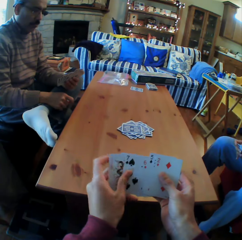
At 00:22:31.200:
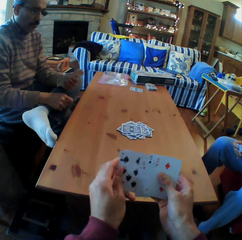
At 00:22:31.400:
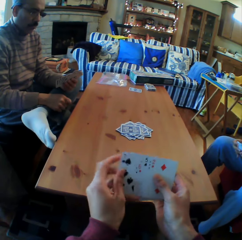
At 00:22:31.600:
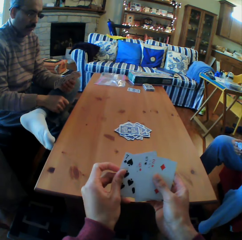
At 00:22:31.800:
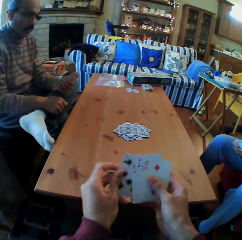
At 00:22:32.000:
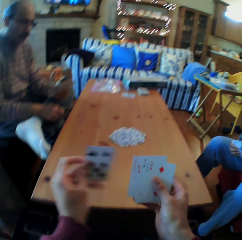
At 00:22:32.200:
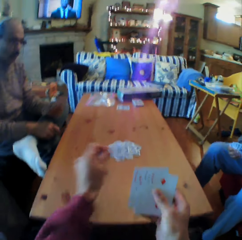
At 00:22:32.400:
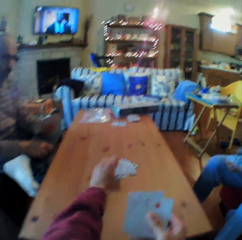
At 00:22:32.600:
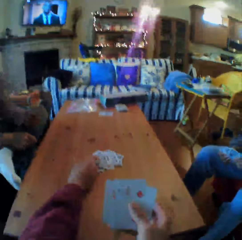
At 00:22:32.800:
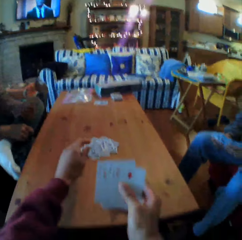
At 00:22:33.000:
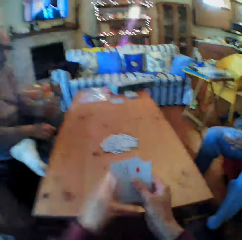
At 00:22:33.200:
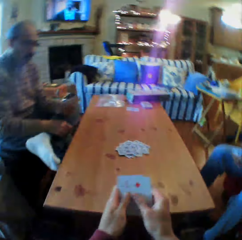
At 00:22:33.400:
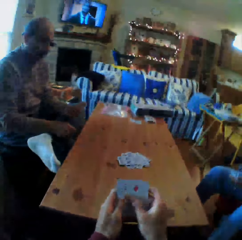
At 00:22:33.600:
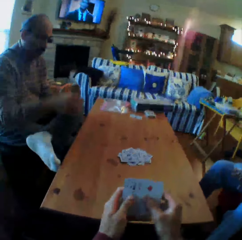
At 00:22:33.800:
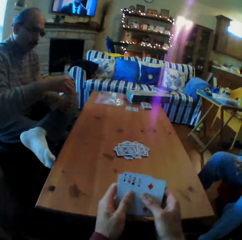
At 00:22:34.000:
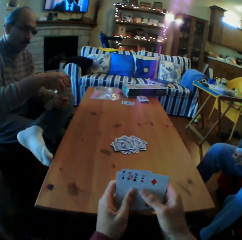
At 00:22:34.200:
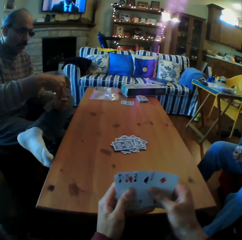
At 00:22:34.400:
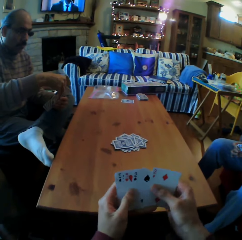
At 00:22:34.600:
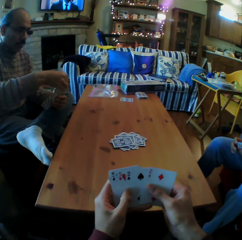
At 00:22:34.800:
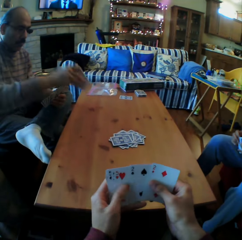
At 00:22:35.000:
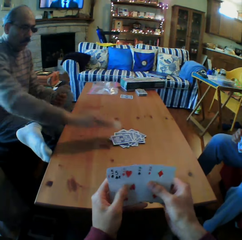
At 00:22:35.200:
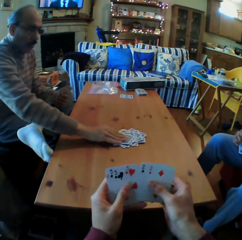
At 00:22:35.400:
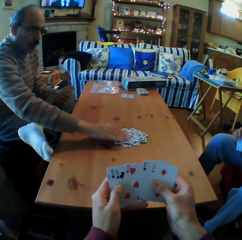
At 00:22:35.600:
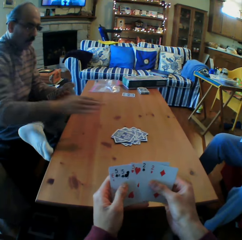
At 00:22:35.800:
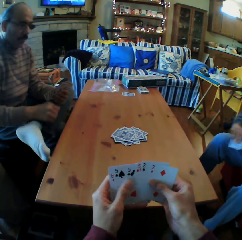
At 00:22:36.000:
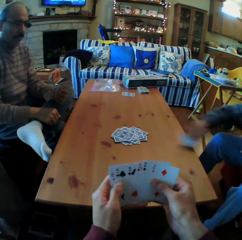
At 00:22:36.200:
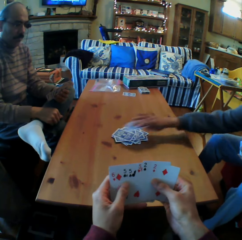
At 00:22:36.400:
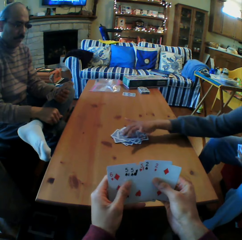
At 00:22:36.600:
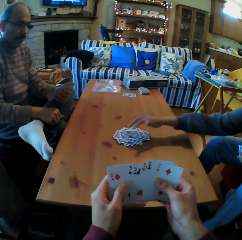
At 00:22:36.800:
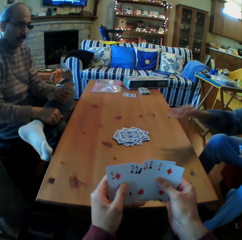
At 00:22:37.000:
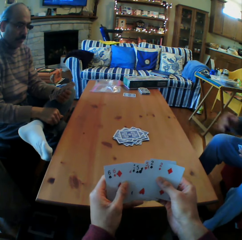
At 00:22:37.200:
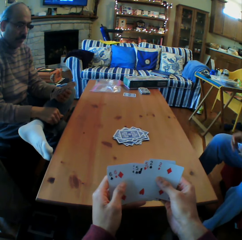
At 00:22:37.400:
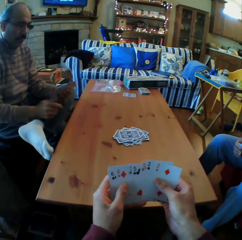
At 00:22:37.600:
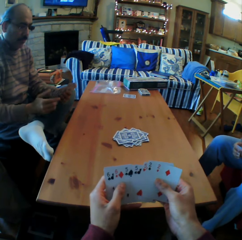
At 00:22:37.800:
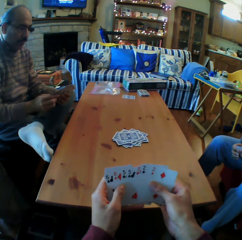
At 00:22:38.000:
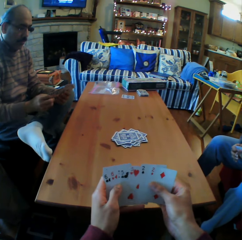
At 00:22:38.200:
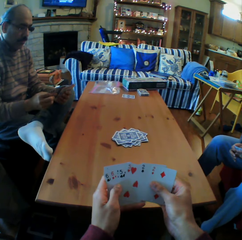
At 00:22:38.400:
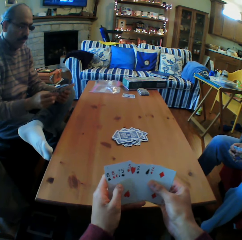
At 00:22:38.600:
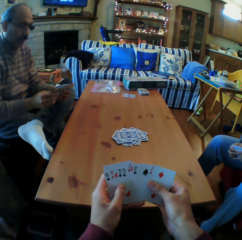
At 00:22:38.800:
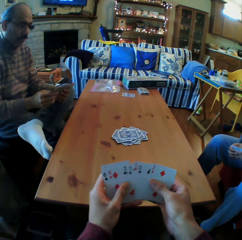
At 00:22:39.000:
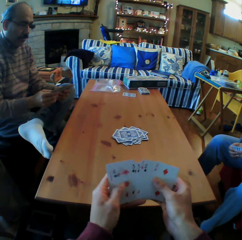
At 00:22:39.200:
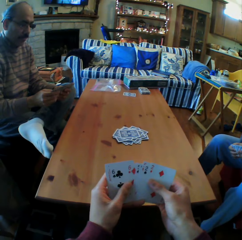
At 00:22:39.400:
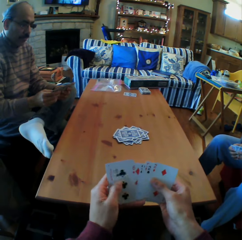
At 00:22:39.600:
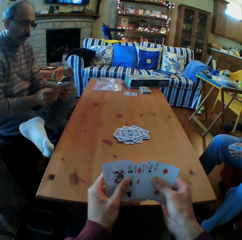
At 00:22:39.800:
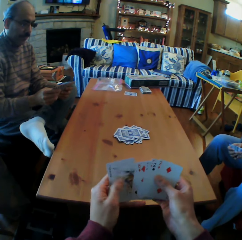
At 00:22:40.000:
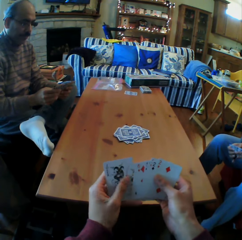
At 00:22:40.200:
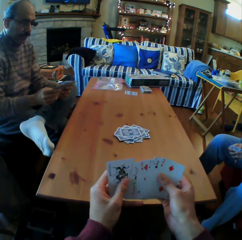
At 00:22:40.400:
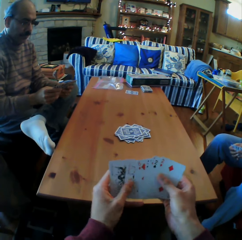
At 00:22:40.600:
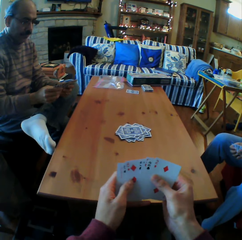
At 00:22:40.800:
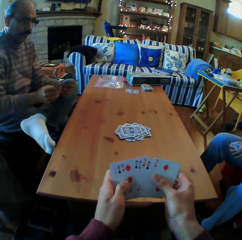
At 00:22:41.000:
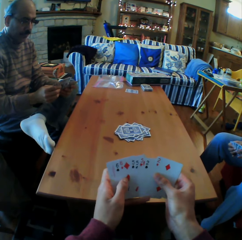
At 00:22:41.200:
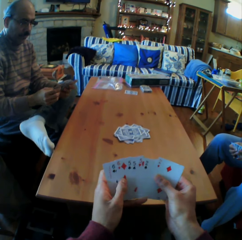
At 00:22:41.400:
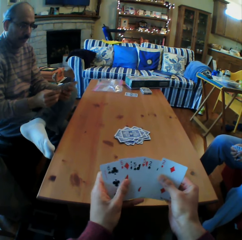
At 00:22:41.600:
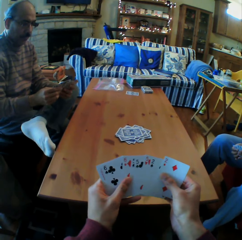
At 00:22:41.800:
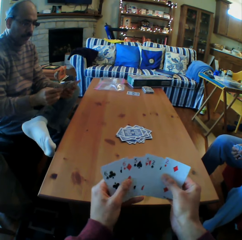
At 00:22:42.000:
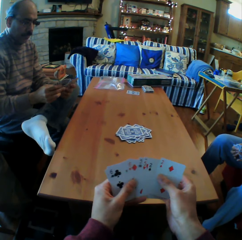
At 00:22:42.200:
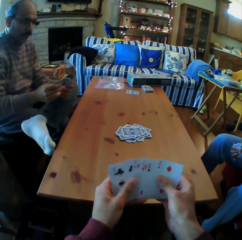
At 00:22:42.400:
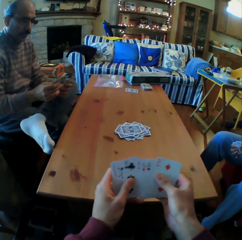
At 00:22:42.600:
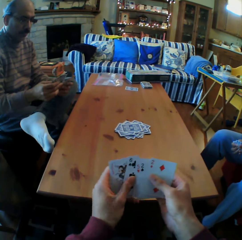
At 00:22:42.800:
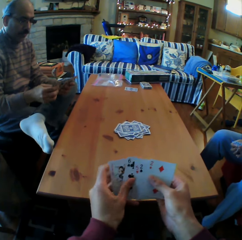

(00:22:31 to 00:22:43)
The camera wearer puts the card on the table. A man puts the card on the table. A woman puts the card on the table. The camera wearer looks at the cards. They shuffle the cards. They move the cards.

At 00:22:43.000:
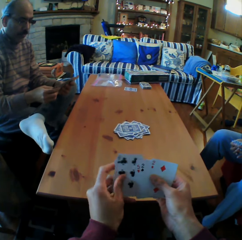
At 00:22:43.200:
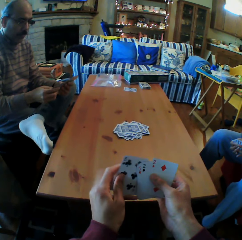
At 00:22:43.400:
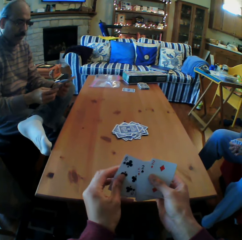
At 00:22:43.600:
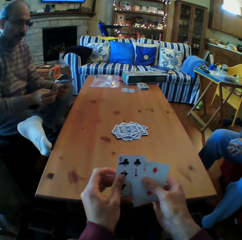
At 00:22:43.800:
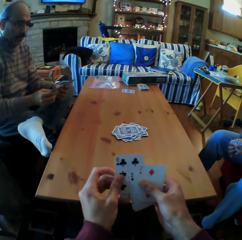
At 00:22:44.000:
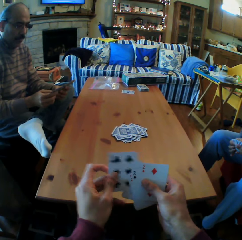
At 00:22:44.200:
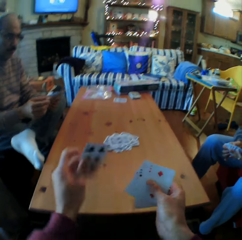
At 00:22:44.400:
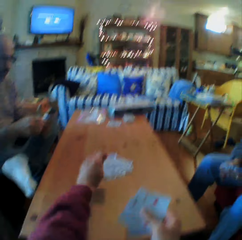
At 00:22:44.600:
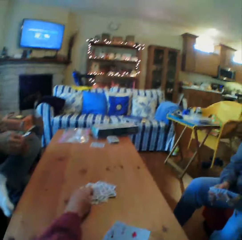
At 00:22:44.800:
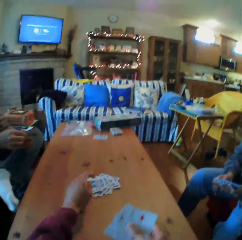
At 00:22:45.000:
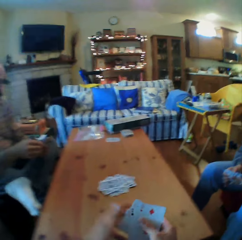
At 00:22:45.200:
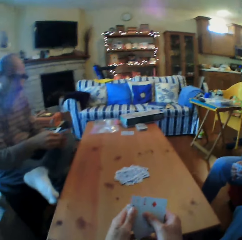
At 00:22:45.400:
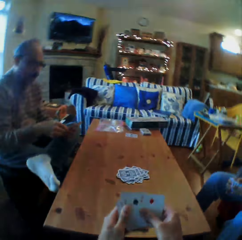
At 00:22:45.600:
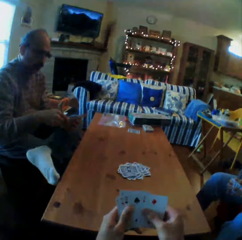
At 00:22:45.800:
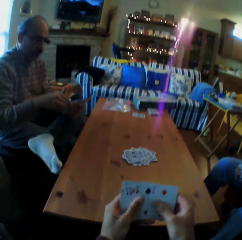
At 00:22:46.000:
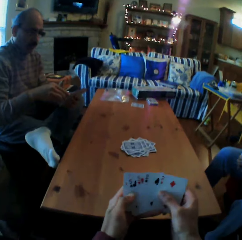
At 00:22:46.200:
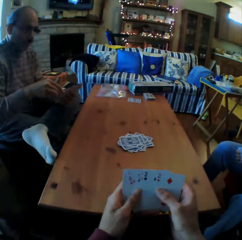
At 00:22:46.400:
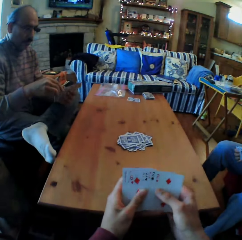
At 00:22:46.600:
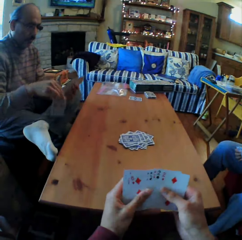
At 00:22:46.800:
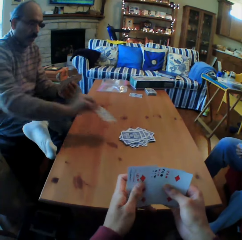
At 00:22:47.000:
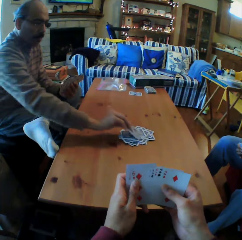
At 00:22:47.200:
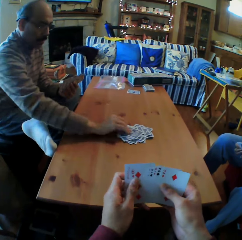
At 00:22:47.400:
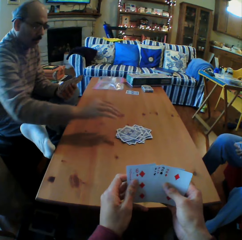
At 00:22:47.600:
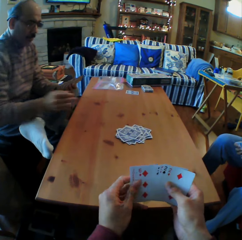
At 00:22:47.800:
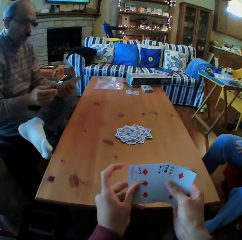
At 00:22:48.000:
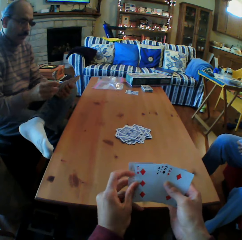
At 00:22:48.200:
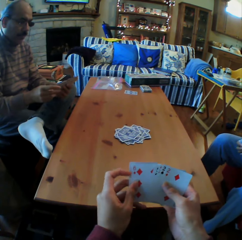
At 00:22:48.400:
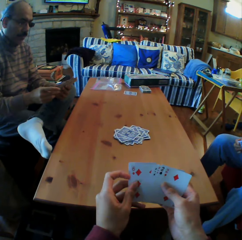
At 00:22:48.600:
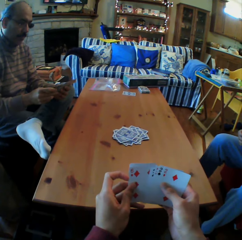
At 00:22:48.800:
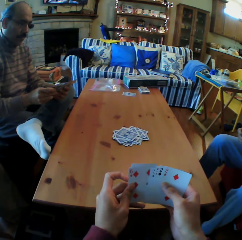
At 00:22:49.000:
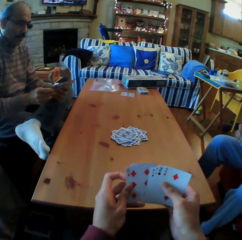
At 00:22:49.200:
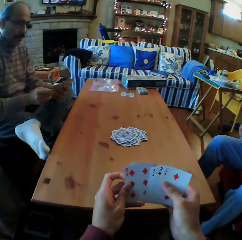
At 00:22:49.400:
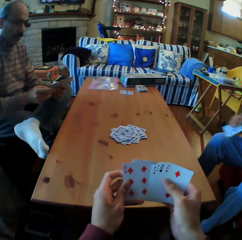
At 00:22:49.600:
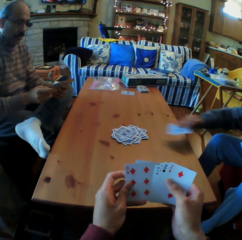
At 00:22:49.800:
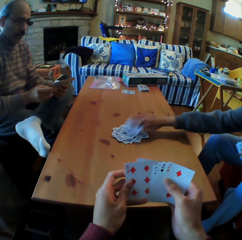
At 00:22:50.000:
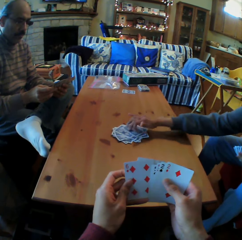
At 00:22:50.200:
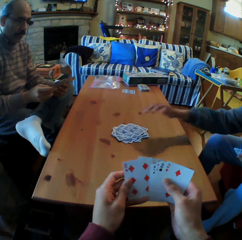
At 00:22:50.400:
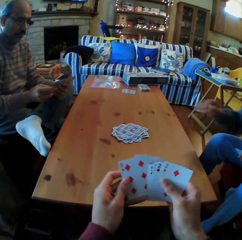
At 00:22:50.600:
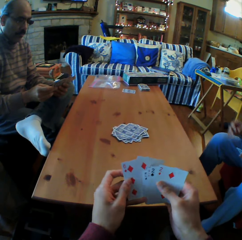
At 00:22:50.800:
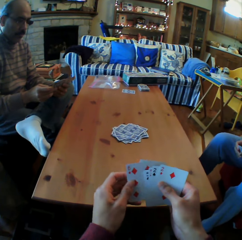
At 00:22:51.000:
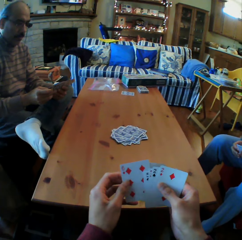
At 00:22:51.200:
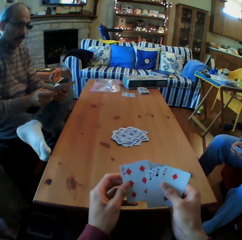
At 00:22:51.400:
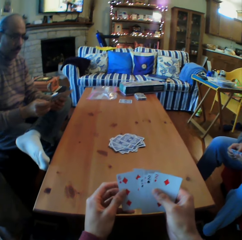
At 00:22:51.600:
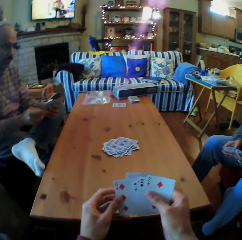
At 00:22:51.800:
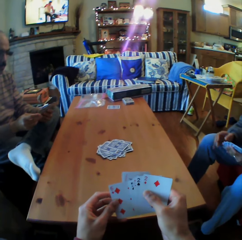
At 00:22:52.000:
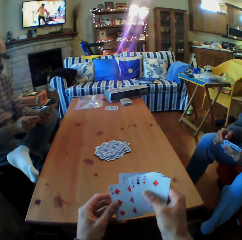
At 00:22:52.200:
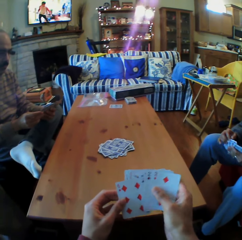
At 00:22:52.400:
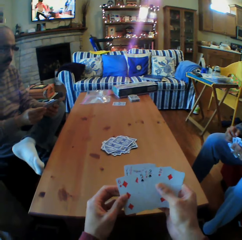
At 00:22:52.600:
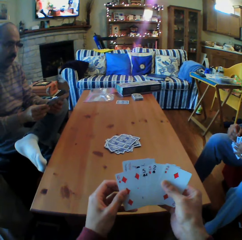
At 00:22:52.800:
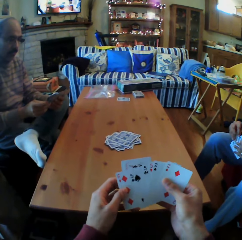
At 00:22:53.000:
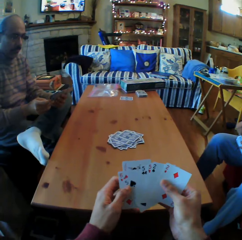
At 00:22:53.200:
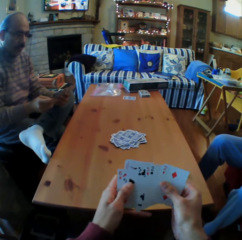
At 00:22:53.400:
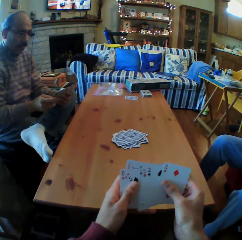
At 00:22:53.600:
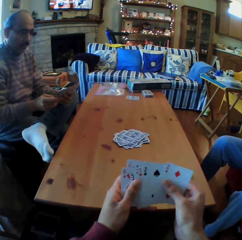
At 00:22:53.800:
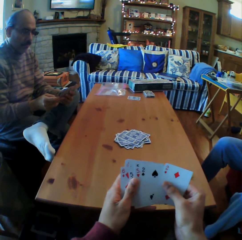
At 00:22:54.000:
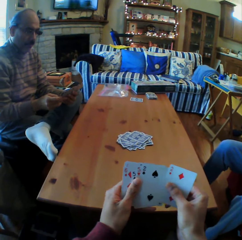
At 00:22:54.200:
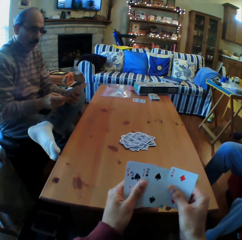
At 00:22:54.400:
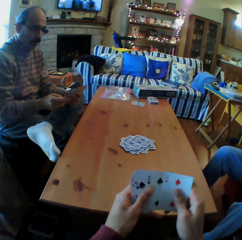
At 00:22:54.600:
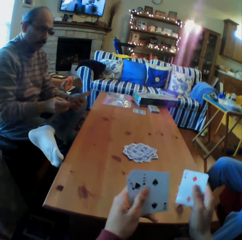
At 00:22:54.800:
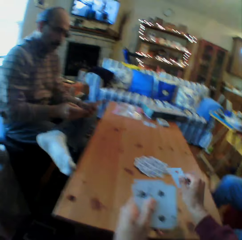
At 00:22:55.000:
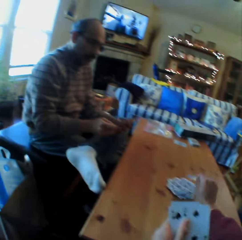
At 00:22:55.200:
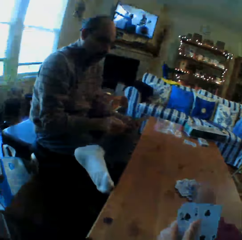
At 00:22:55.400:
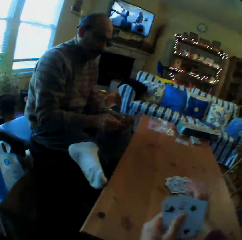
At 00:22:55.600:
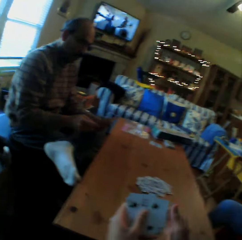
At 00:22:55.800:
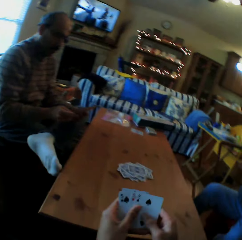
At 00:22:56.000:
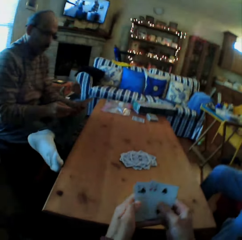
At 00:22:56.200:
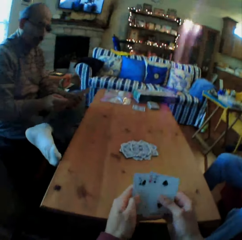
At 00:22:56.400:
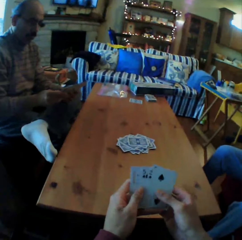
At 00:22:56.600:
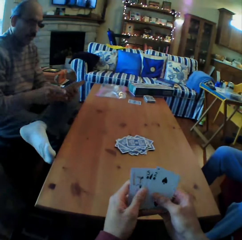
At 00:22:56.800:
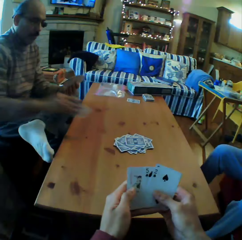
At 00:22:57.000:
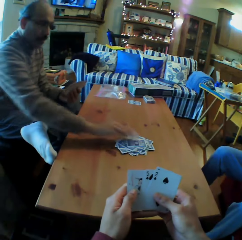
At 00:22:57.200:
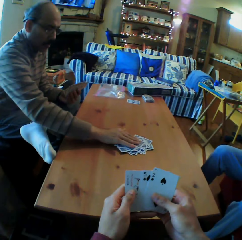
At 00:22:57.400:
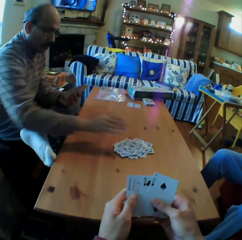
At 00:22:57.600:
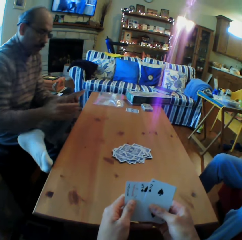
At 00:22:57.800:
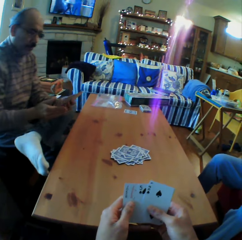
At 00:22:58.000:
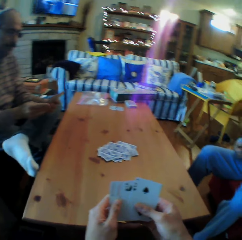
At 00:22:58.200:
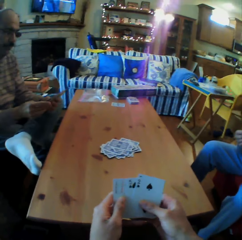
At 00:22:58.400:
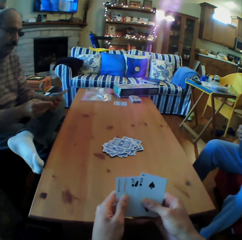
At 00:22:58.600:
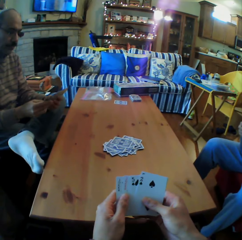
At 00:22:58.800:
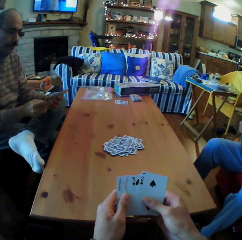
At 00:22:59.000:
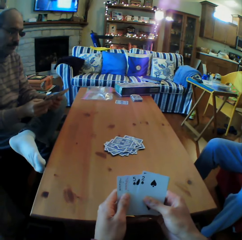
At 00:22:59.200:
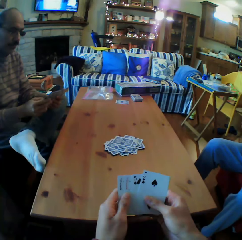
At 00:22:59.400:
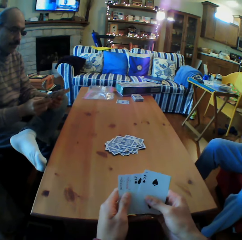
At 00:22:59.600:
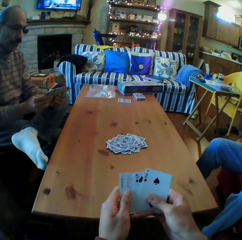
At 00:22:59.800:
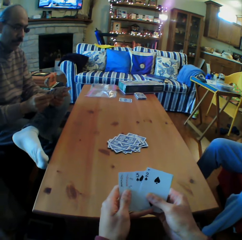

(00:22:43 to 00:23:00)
The camera wearer puts the cards on the table. He puts the card on the table. A man puts the cards on the table. A woman puts the card on the table. The camera wearer looks at the cards on the table. He puts the cards on the table and shuffles the cards. The man puts the cards on the table. The camera wearer looks at the cards on his hands.
